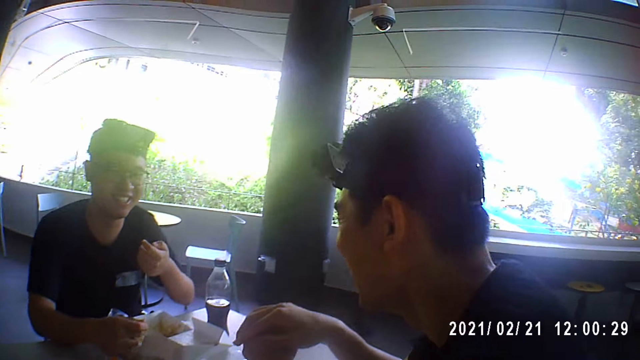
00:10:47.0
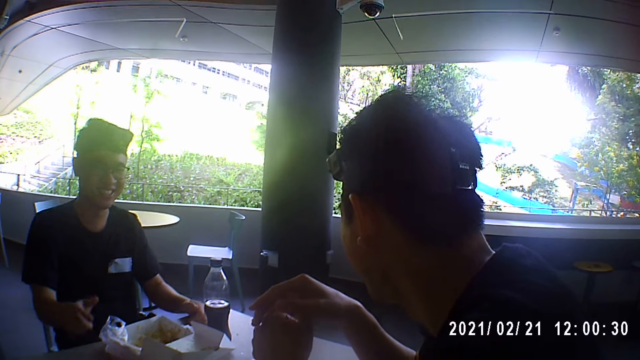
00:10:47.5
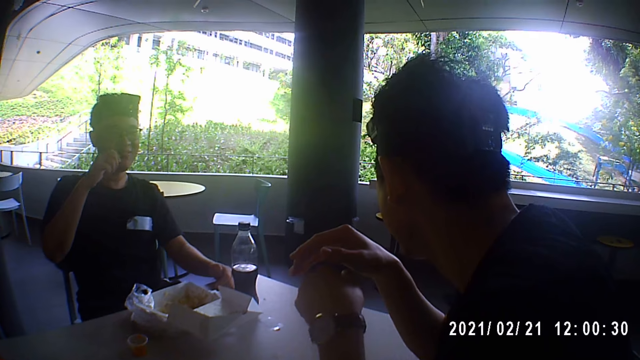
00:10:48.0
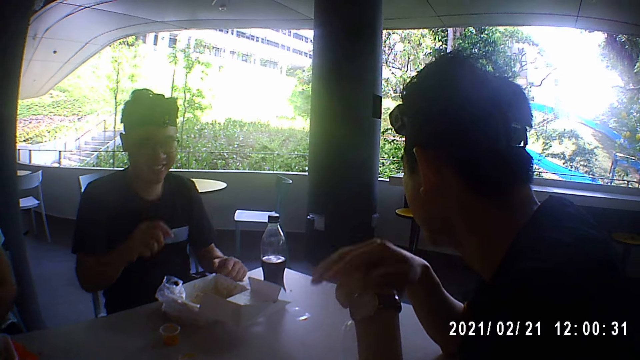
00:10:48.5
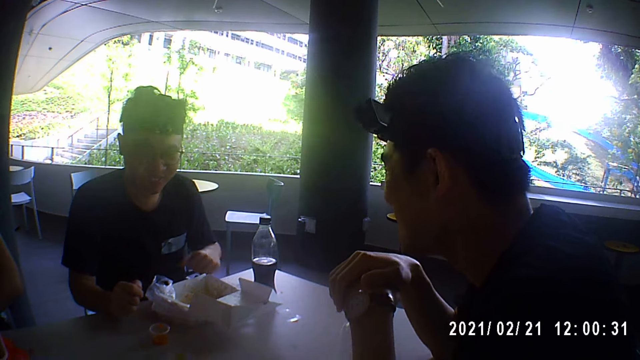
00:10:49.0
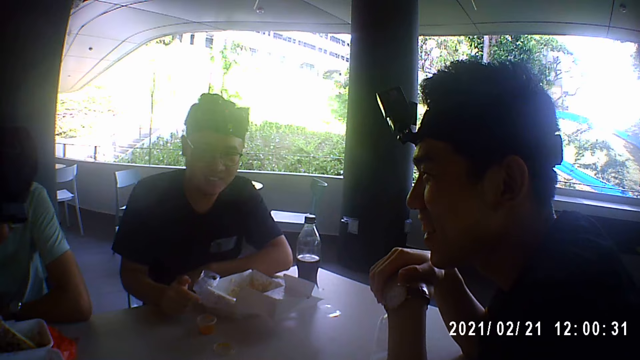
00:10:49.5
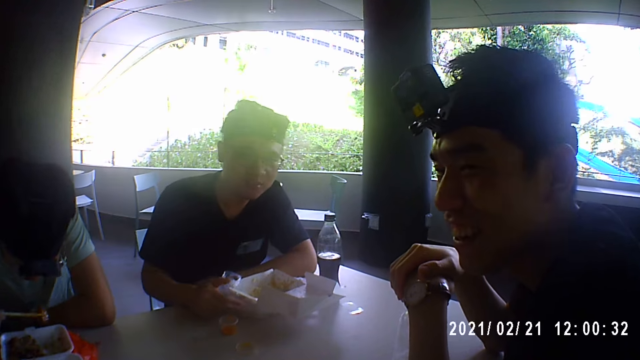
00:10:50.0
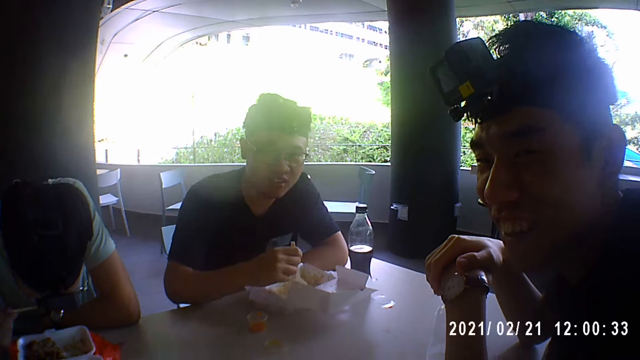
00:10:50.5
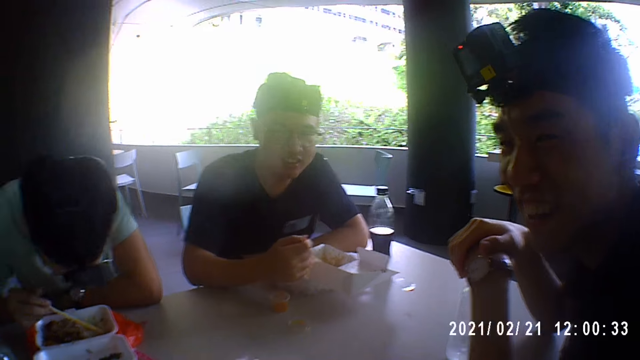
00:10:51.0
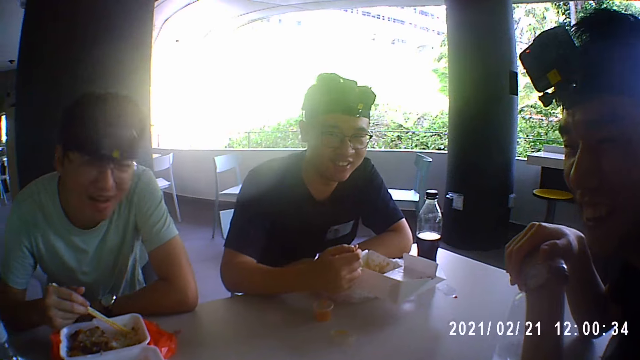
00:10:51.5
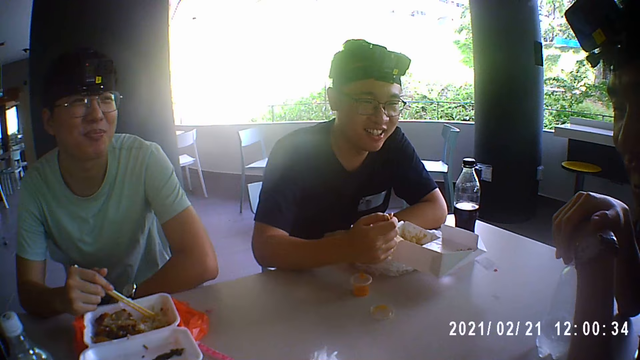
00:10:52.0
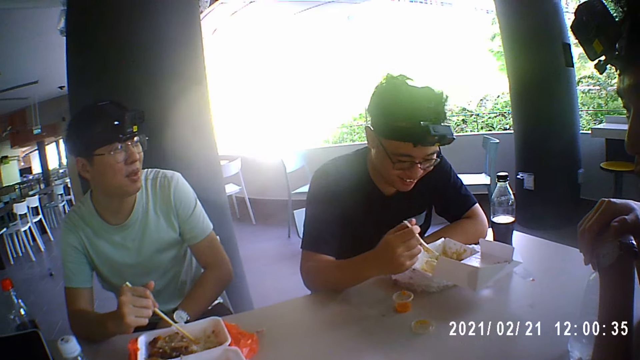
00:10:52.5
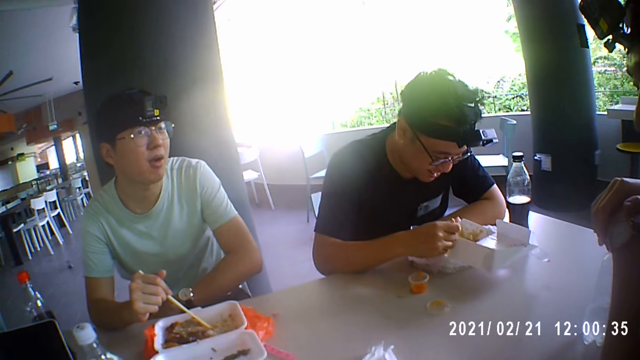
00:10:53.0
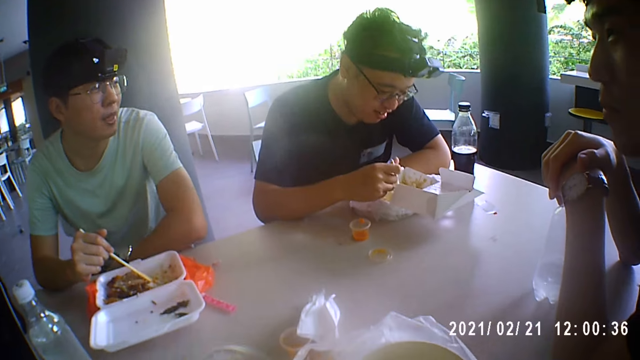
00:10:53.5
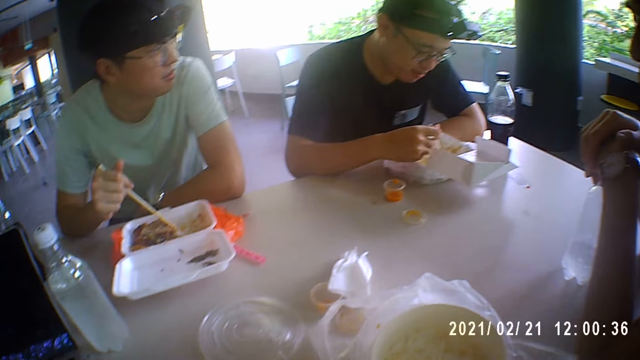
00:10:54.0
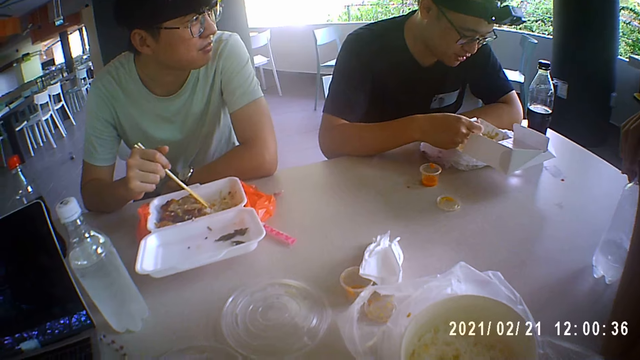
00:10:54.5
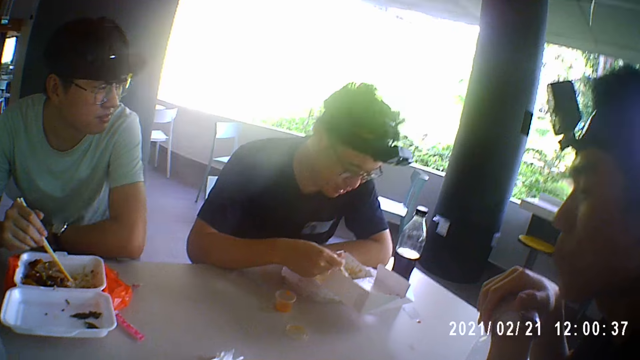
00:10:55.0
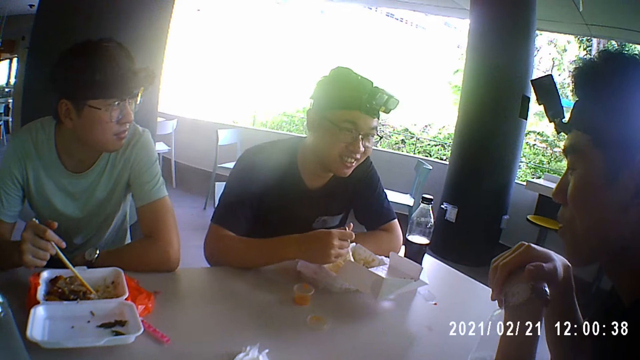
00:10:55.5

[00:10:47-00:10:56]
A man places the bottle of water in his left hand on the table. He places his right hand on the bottle on the table. Another man places his left hand on the table. He cleans his mouth with his right hand, and places his right hand on the table. A third man picks up a piece of meat from the plate on the table with the pair of chopsticks in his right hand. He puts the meat in the chopsticks in his right hand in his mouth. A man scoops the food.

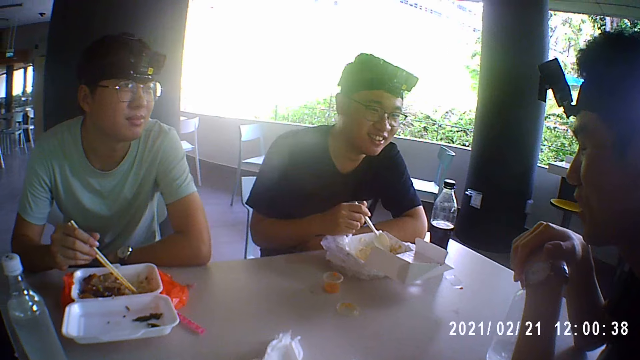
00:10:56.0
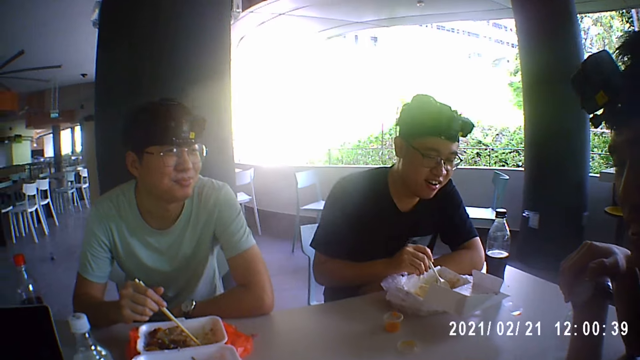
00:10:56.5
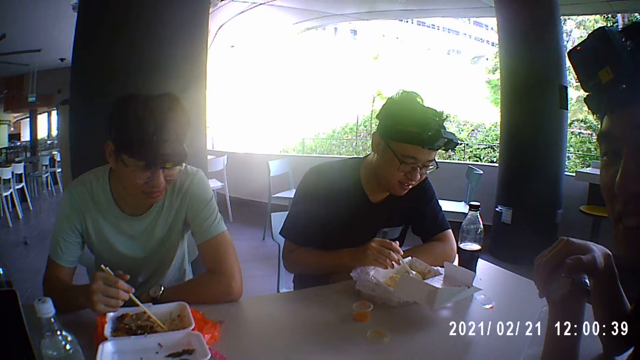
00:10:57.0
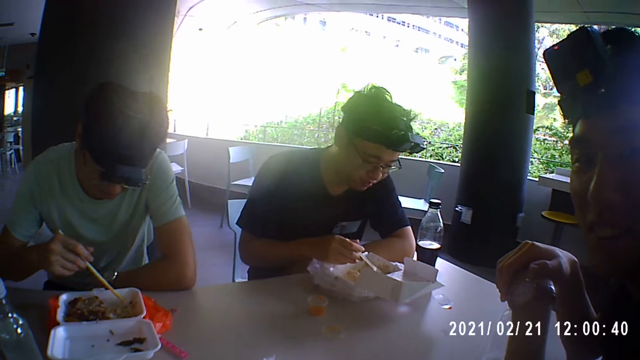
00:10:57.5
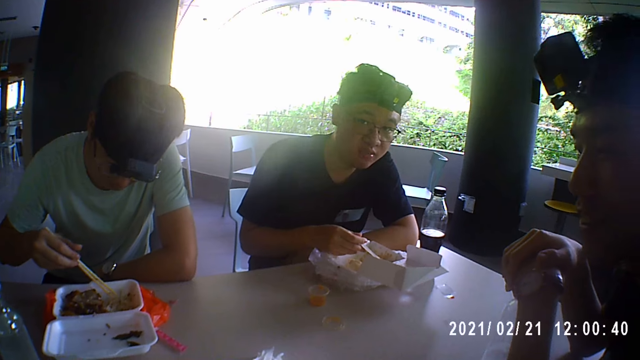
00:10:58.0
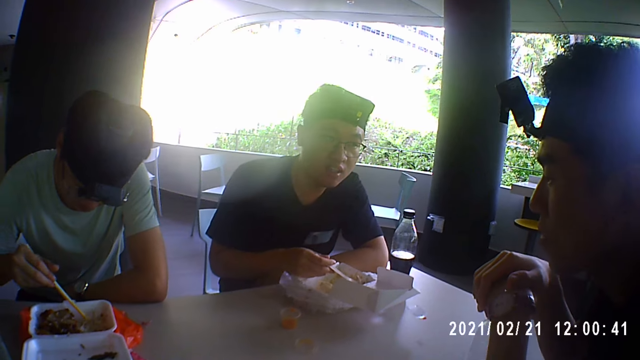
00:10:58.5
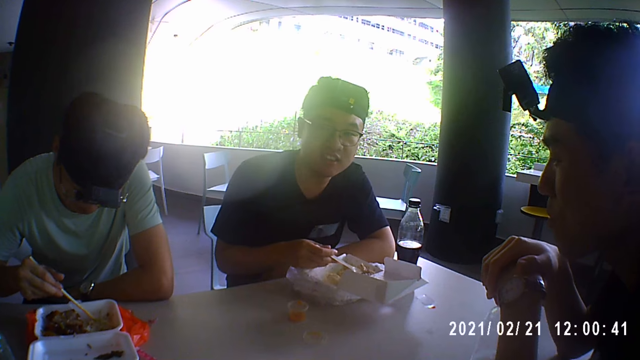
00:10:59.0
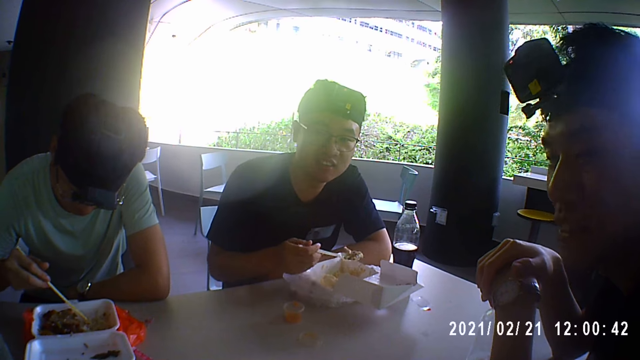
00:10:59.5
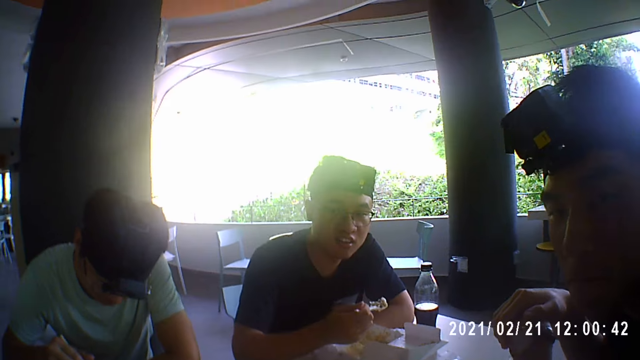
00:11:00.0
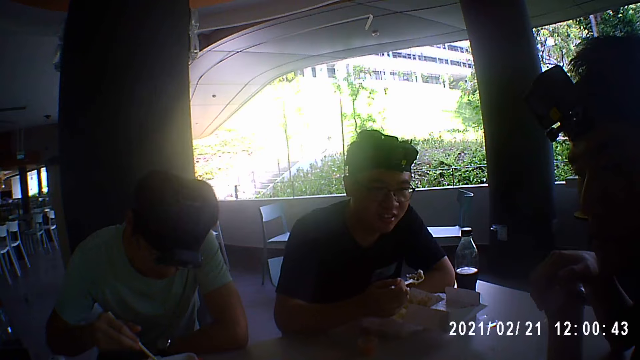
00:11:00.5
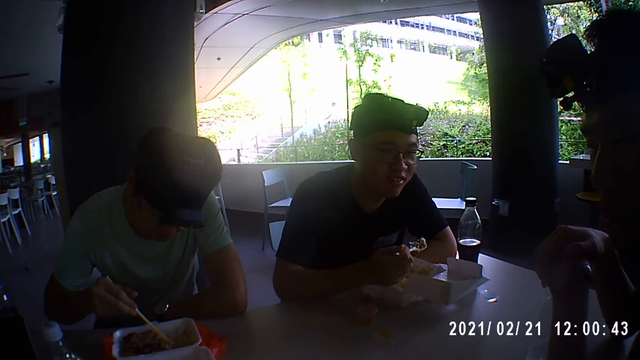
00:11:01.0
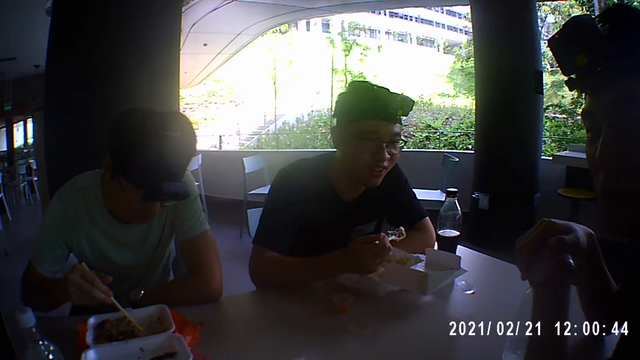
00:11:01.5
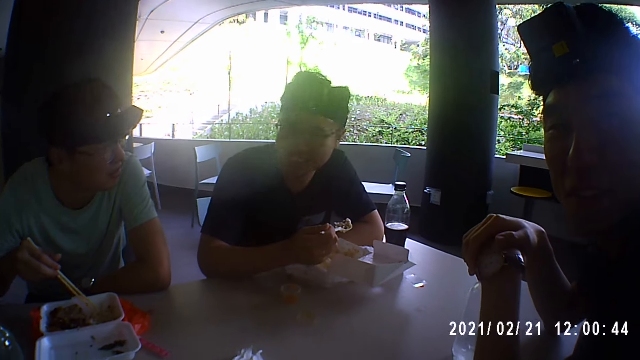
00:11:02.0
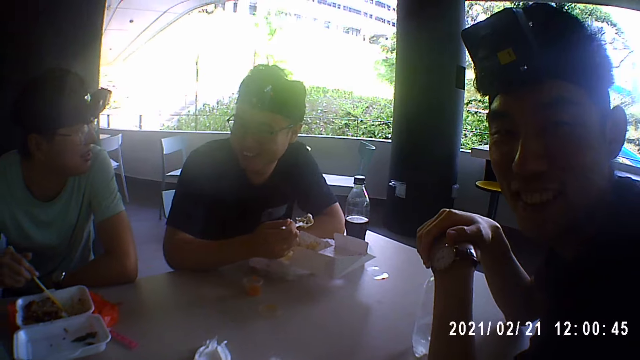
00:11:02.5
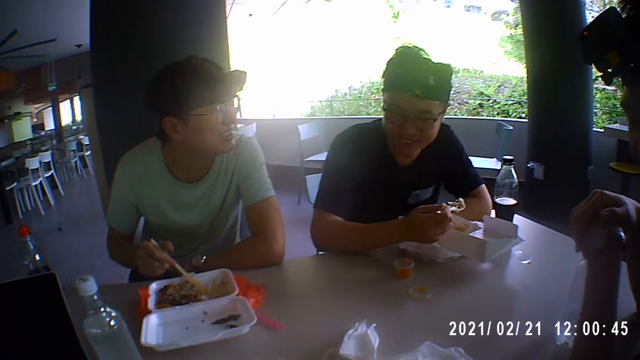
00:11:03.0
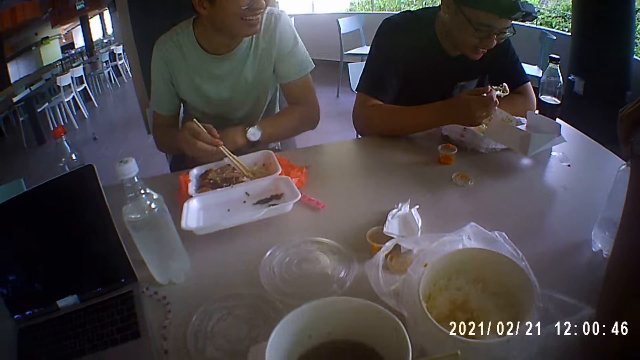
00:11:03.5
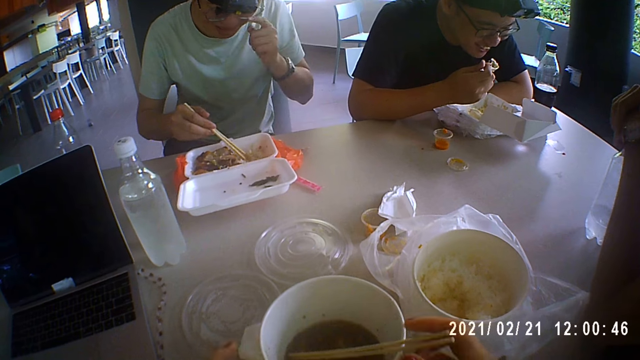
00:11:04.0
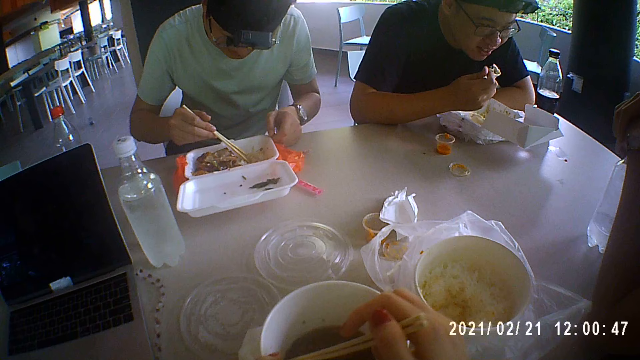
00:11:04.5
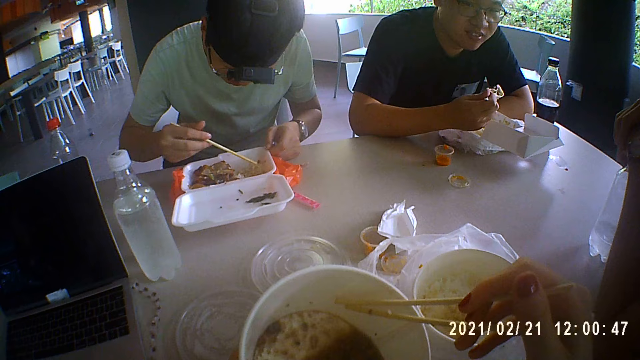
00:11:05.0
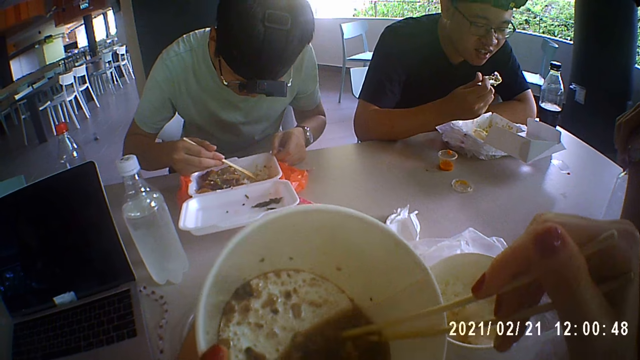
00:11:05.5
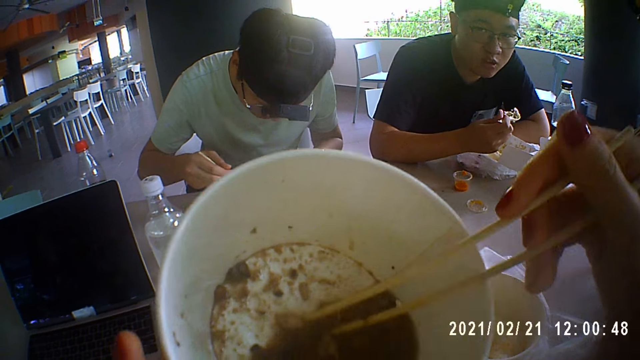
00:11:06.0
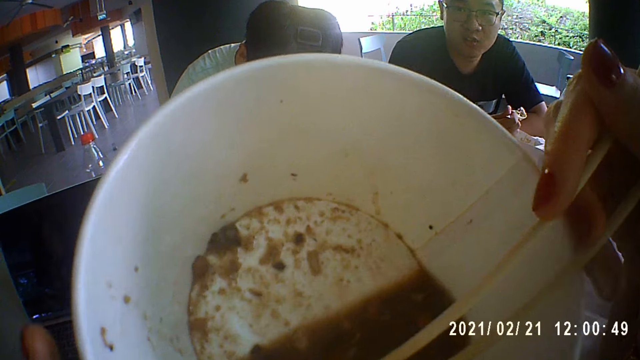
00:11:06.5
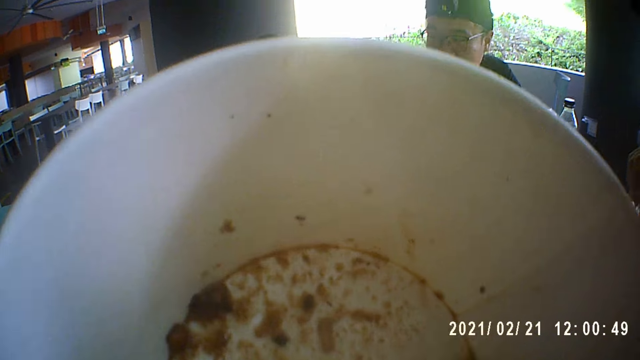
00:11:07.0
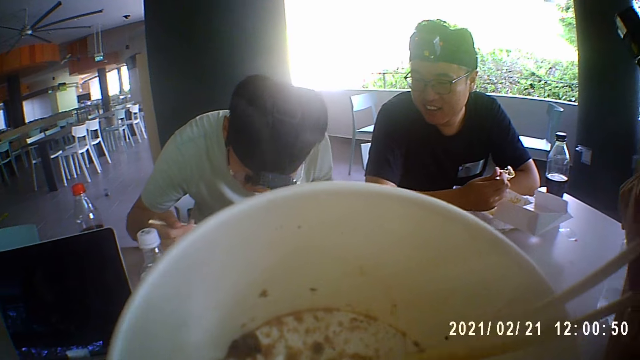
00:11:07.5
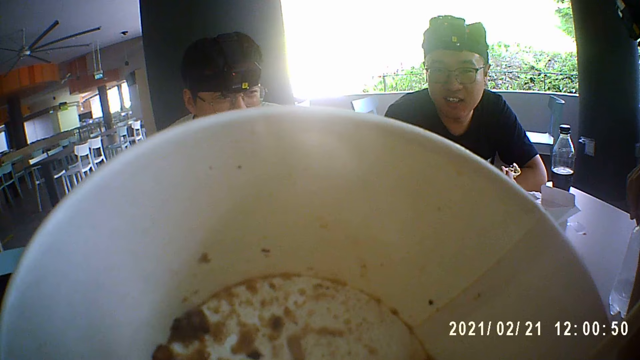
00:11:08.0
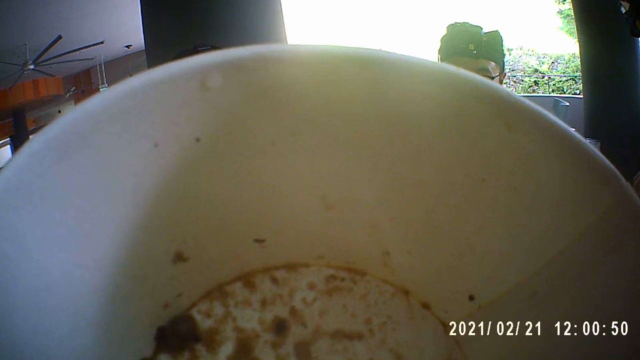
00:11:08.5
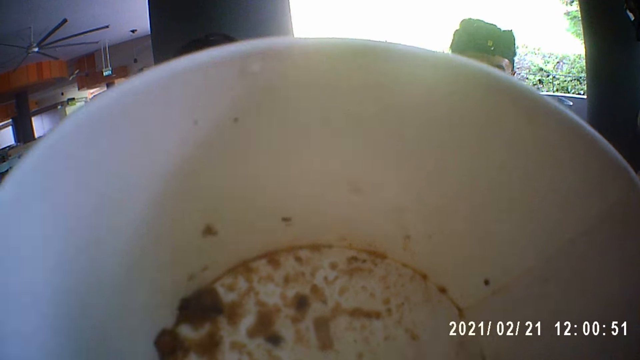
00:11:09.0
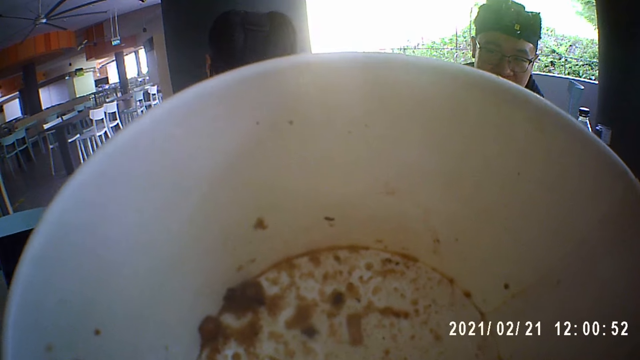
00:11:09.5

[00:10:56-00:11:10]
A man stirs the rice in the plate on the table with the pair of chopsticks in his right hand. Another man scoops a piece of meat from the plate on the table with the spoon in his right hand. A man talks to the camera wearer. The camera wearer holds the pair of chopsticks in the plate of soup on the table with her right hand. The first man adjusts a pair of glasses on his face with his left hand. He holds the plate on the table with his left hand. The camera wearer picks up the plate of soup from the table with her left hand. She drinks from the plate of soup in her left hand. She eats the food.
